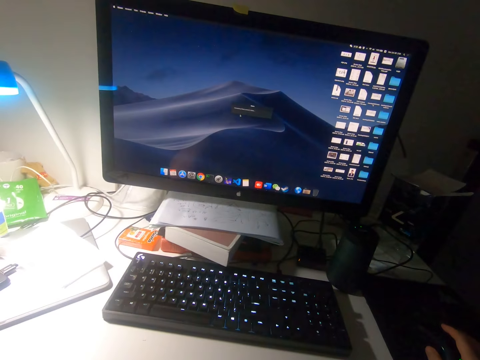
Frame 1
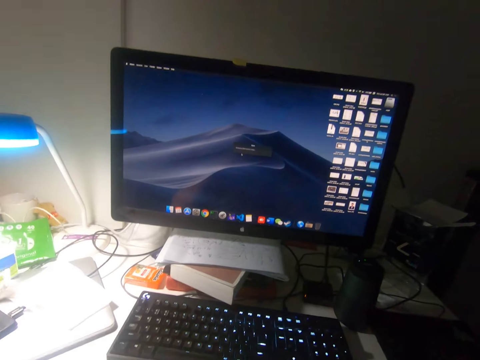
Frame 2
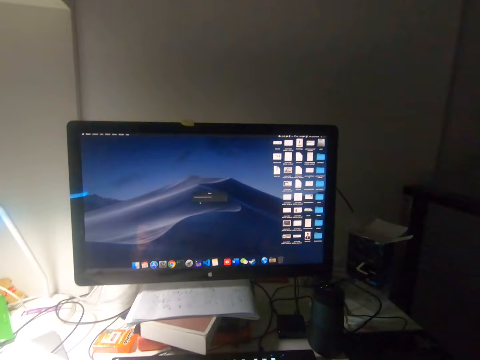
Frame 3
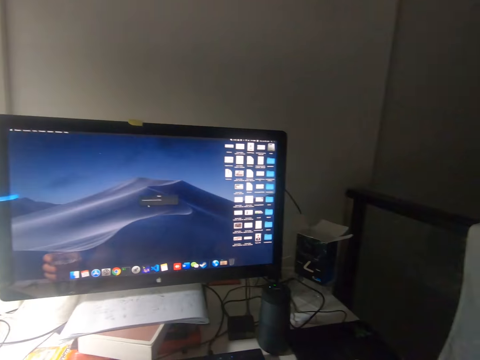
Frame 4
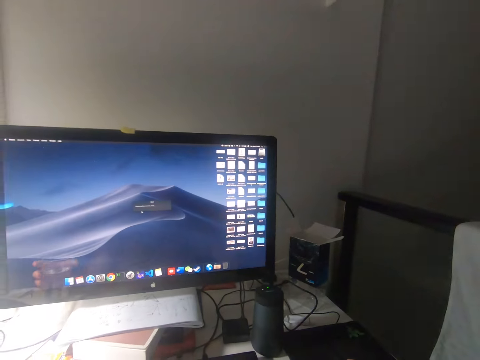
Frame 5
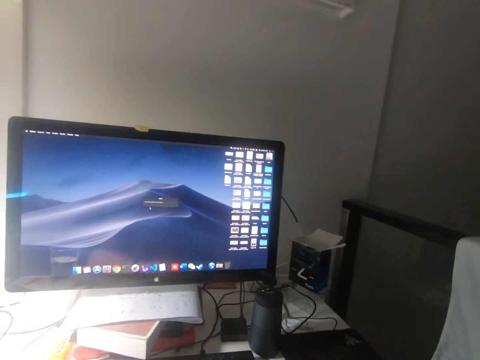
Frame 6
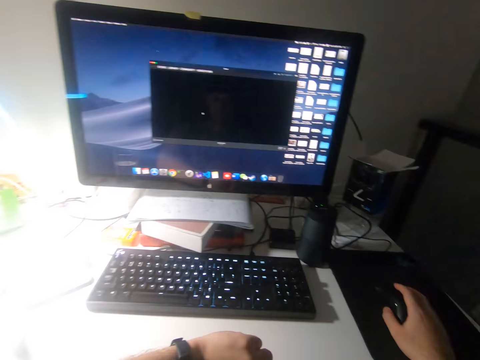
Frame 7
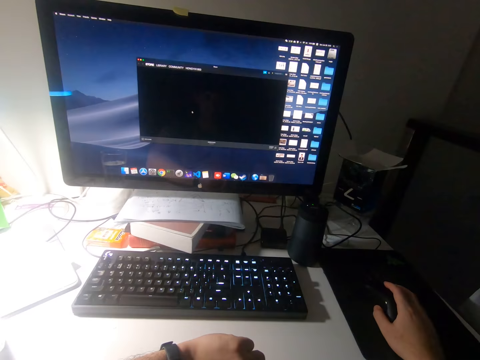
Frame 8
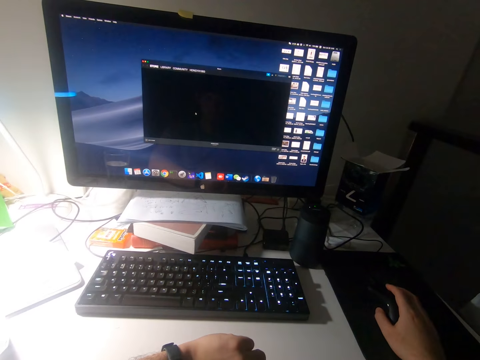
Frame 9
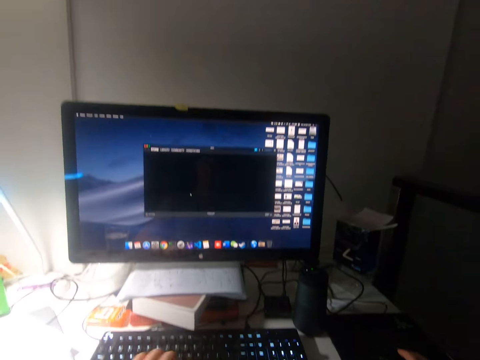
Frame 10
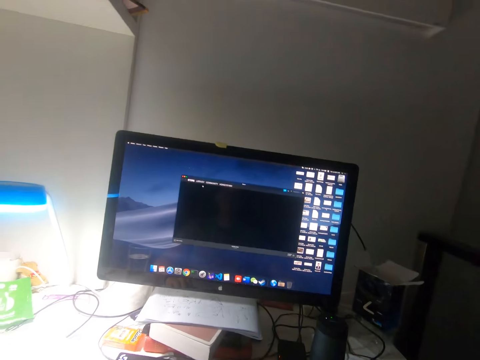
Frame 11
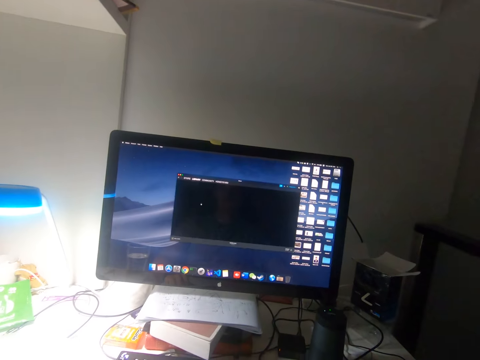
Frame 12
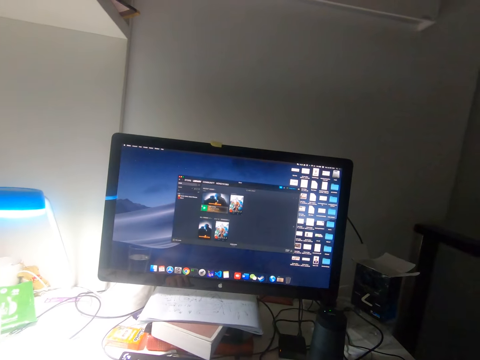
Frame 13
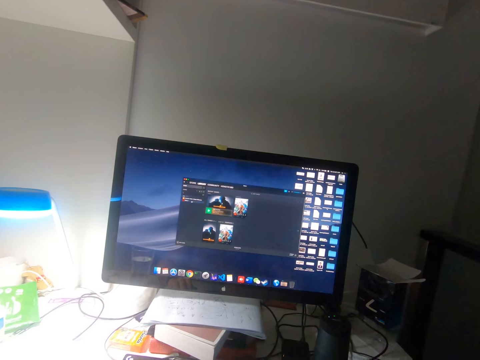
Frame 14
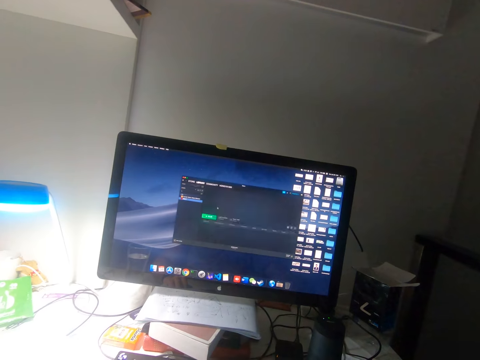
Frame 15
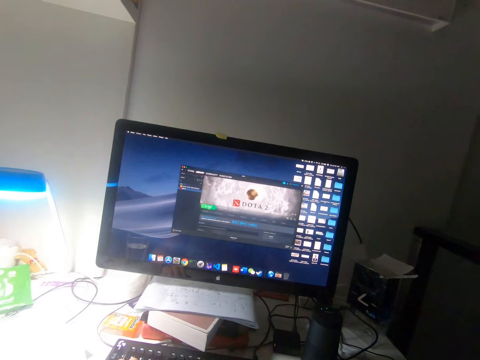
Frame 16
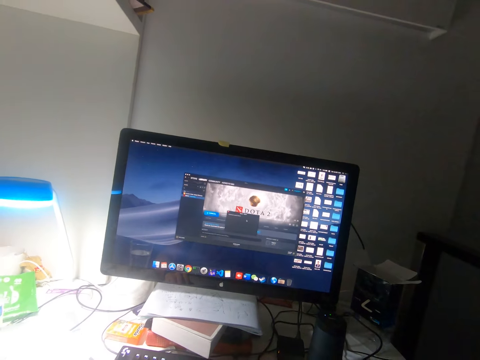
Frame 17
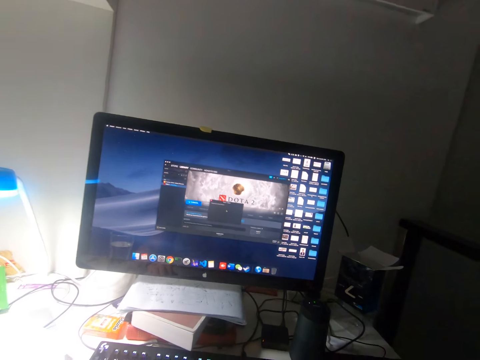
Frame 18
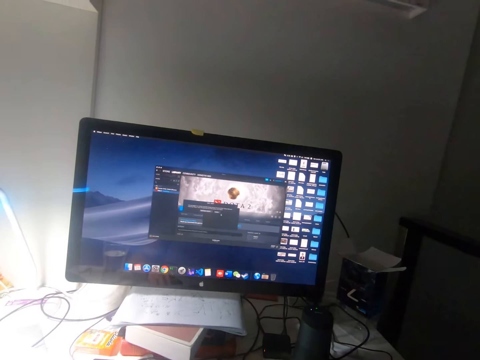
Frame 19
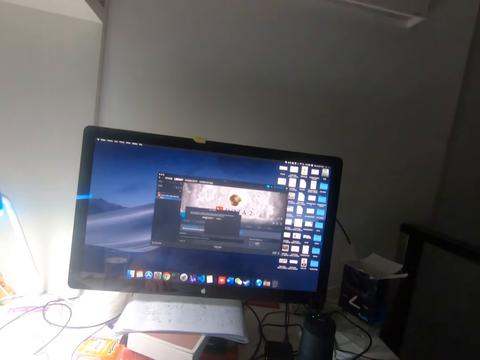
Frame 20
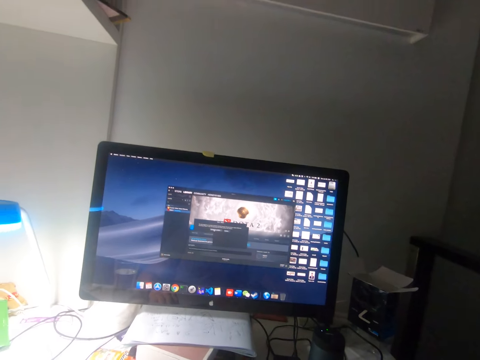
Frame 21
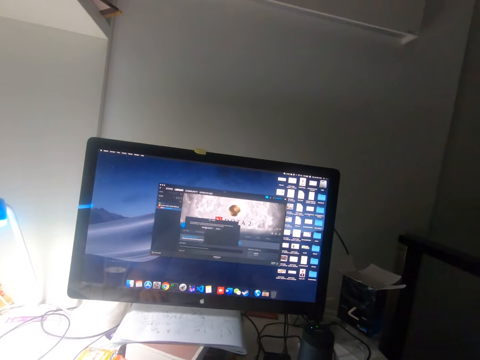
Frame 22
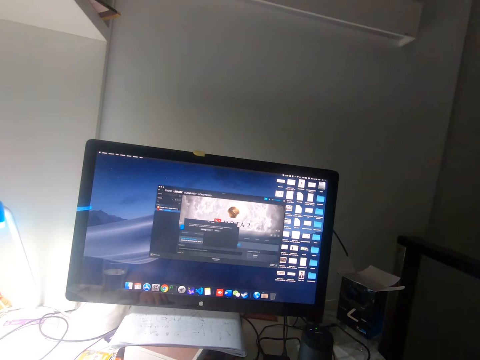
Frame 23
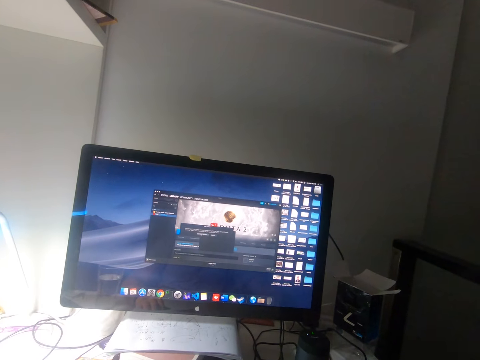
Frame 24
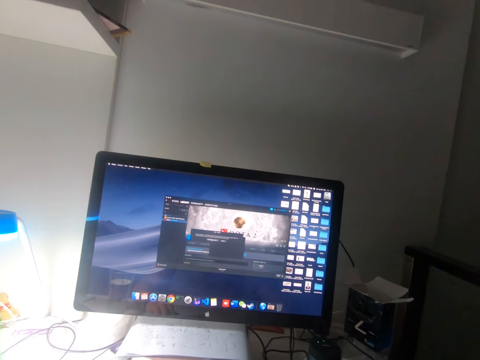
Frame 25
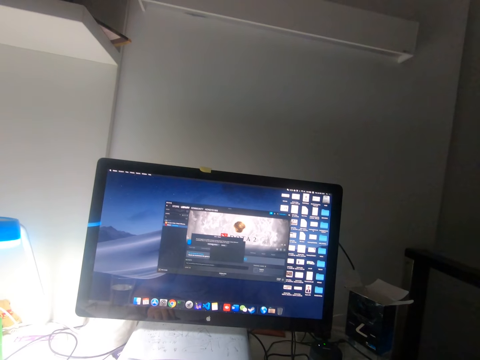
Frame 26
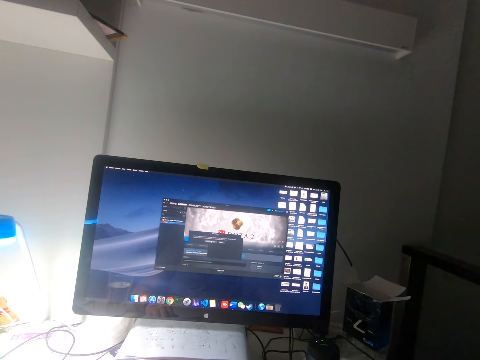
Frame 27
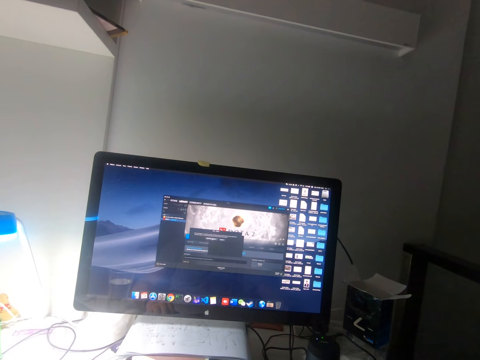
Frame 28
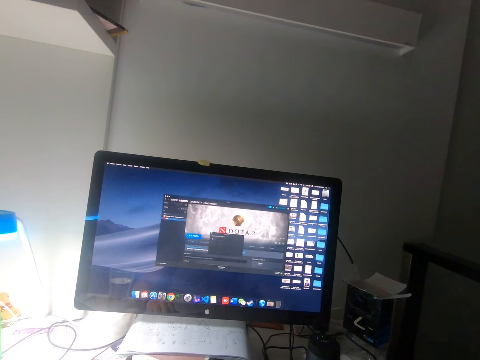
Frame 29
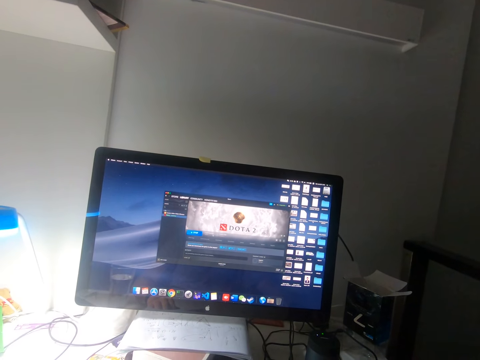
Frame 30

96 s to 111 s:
The camera wearer puts down the glass of water. He holds a mouse on the table with his right hand. He operates the computer.

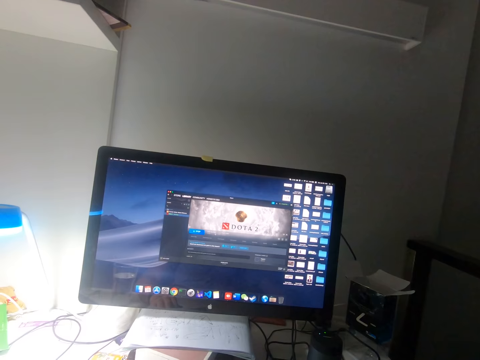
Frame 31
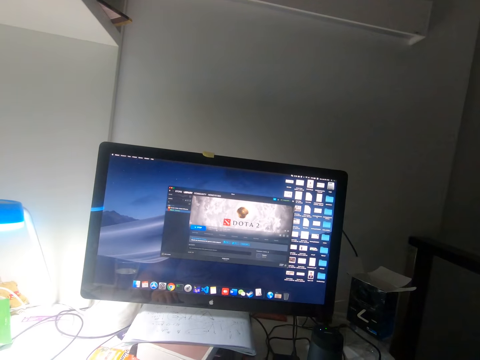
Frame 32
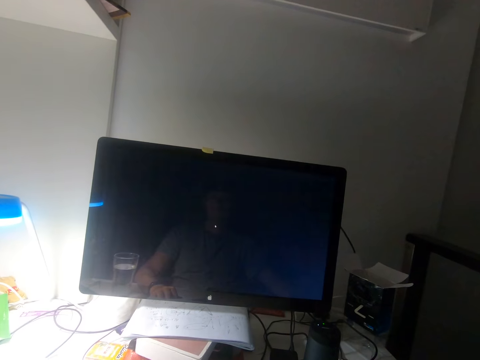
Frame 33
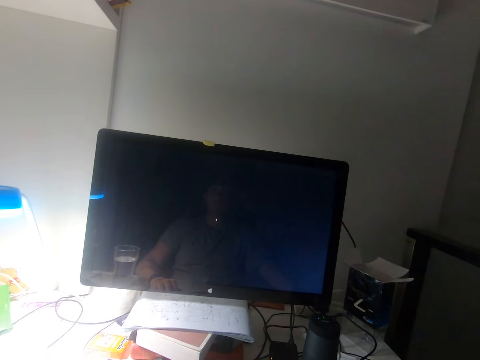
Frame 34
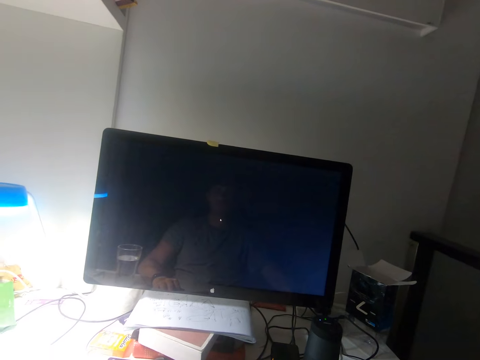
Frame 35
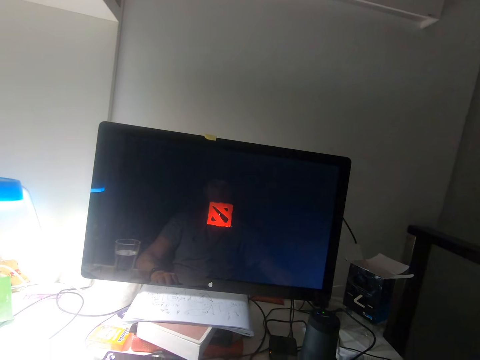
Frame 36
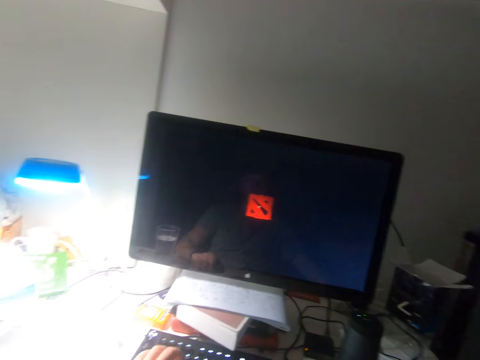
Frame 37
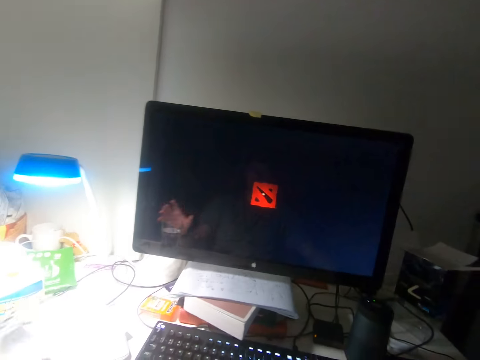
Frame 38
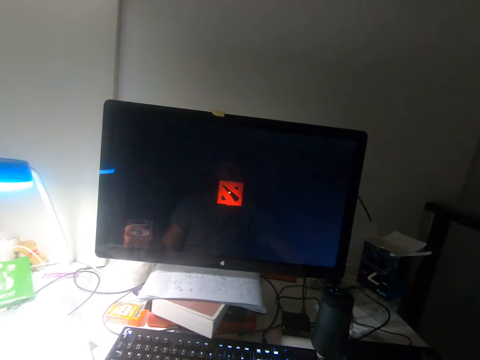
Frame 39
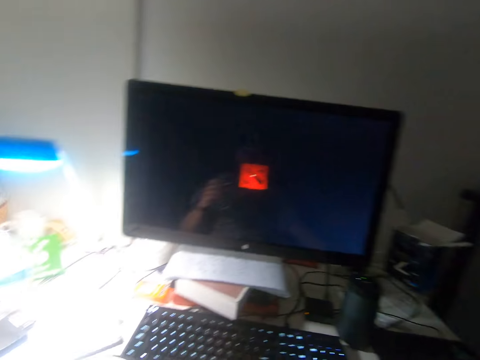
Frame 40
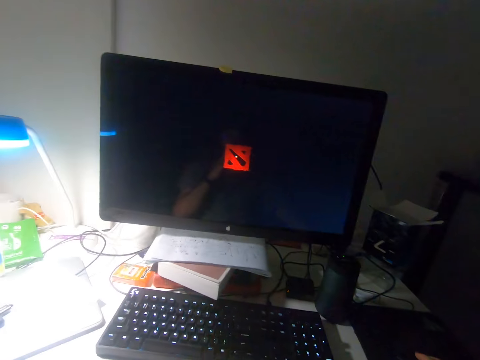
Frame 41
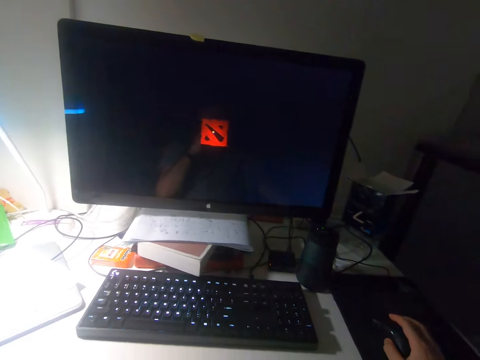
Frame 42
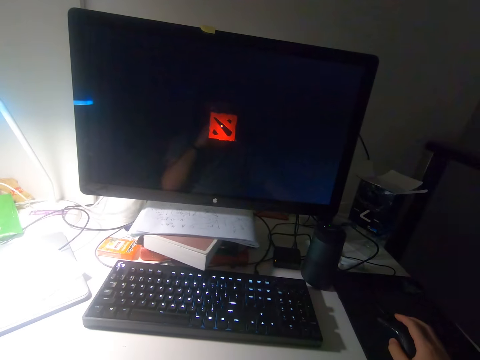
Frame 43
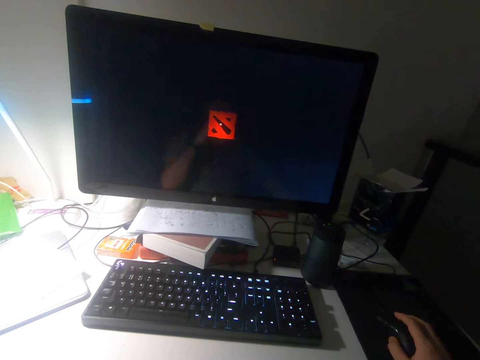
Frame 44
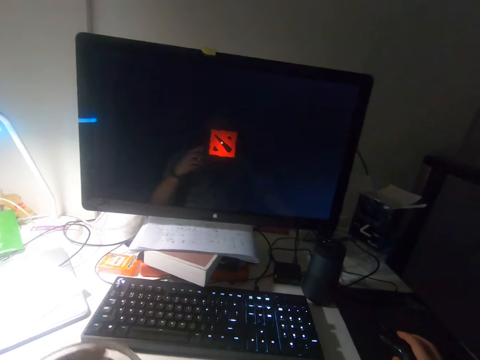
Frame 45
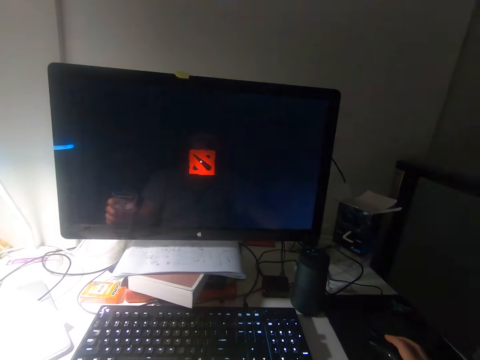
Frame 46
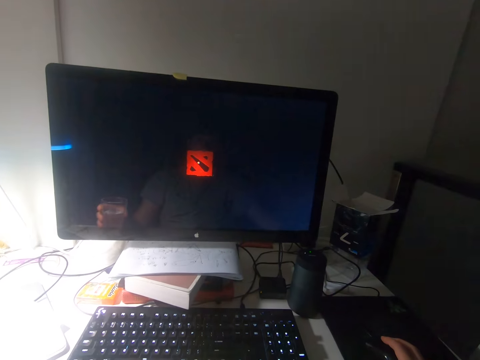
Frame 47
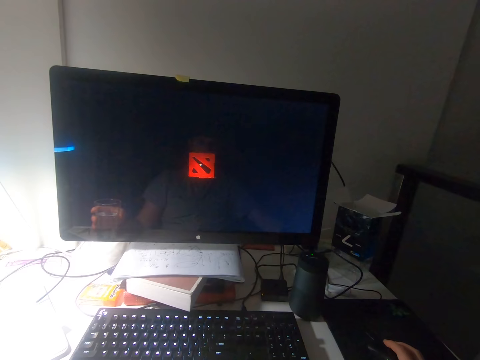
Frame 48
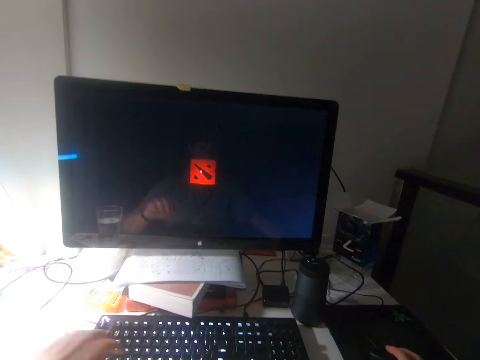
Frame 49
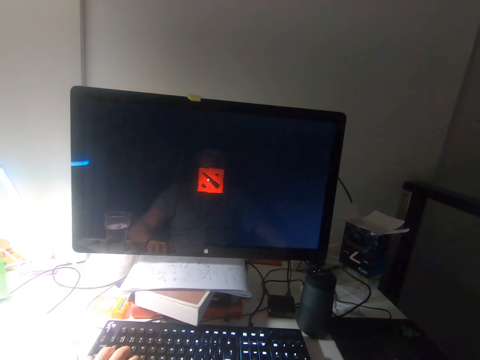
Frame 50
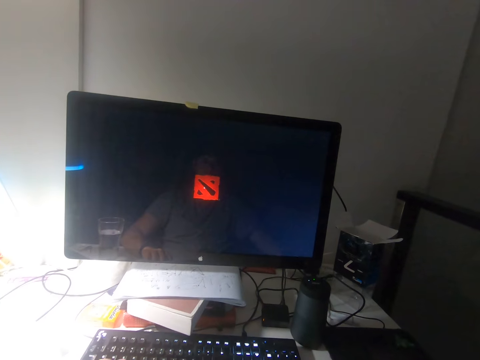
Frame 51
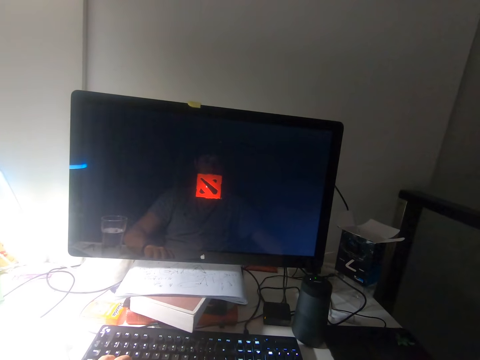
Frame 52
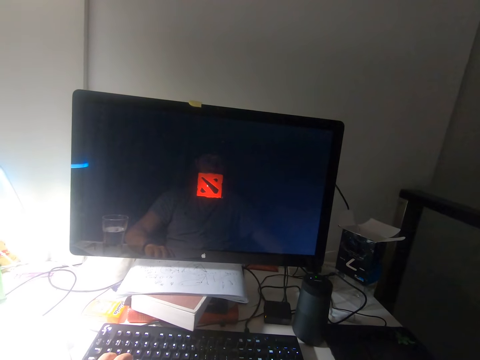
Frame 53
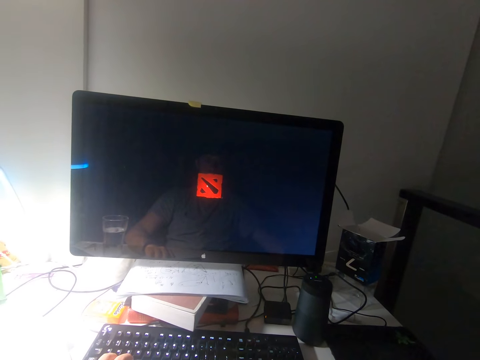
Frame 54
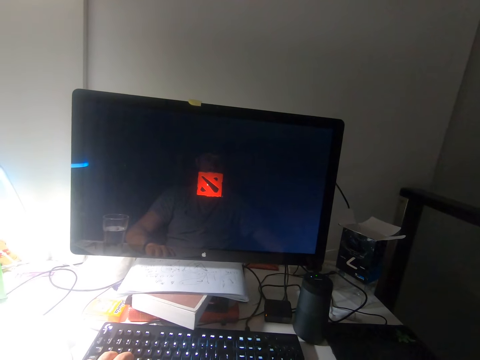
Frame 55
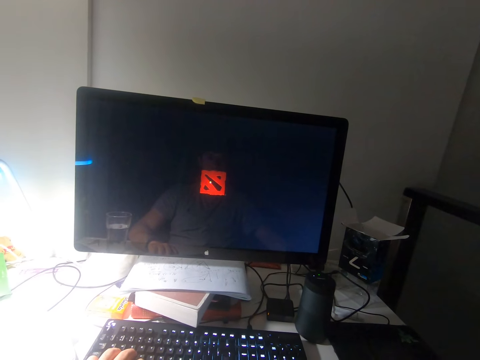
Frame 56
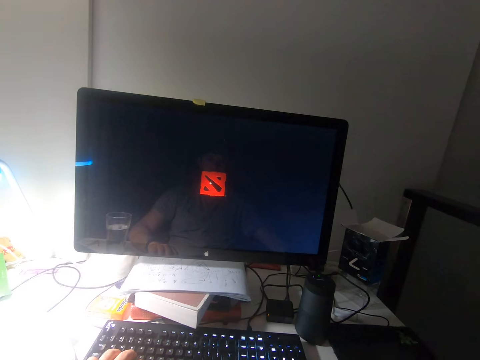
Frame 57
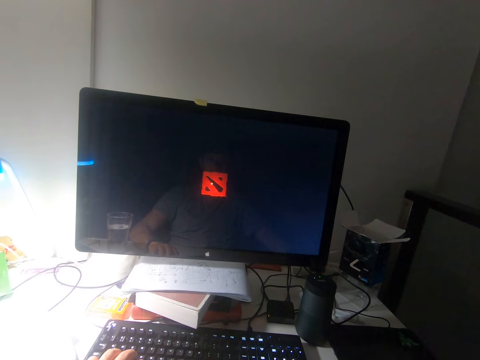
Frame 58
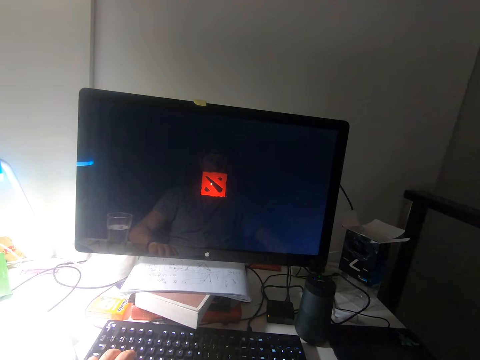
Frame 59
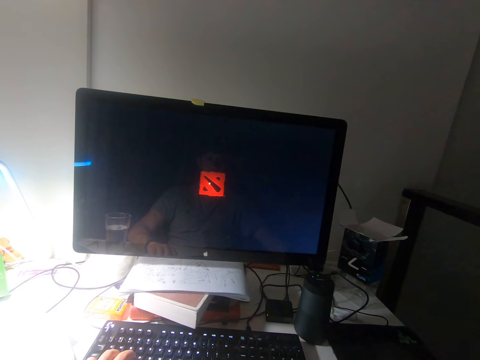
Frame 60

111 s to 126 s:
The camera wearer takes the glass of water. They drink the water. They put down the glass. They touch the keyboard.
